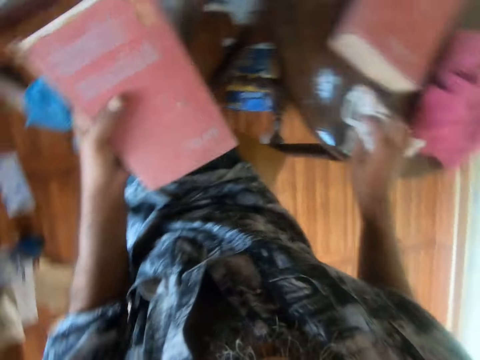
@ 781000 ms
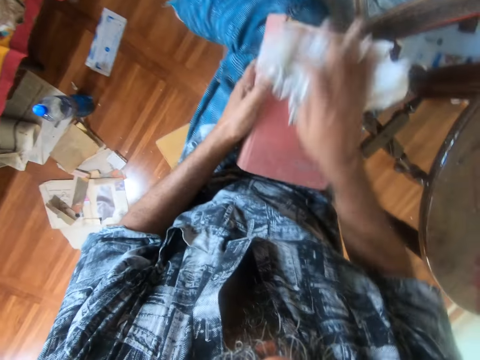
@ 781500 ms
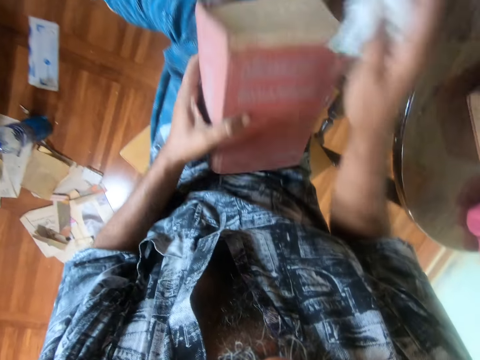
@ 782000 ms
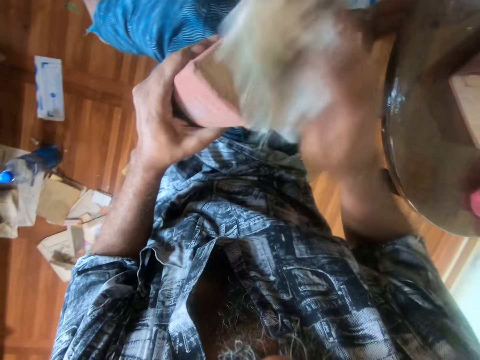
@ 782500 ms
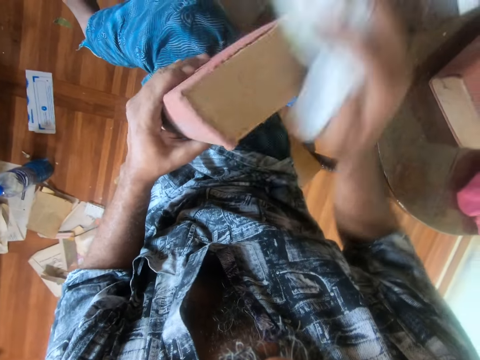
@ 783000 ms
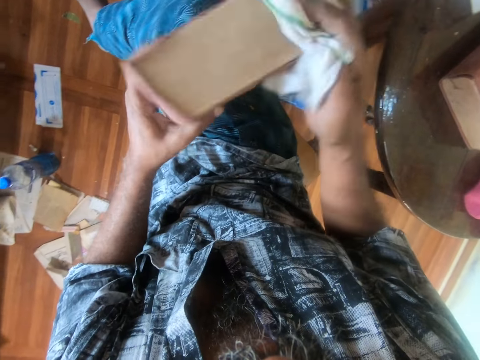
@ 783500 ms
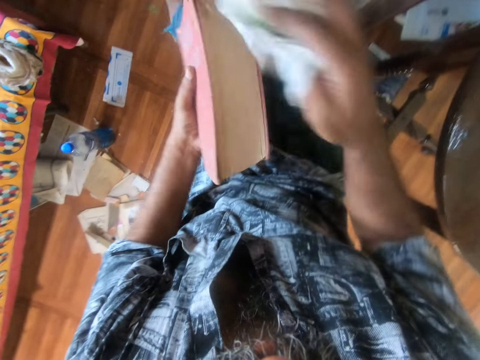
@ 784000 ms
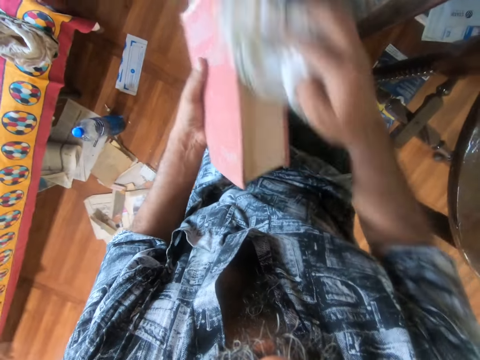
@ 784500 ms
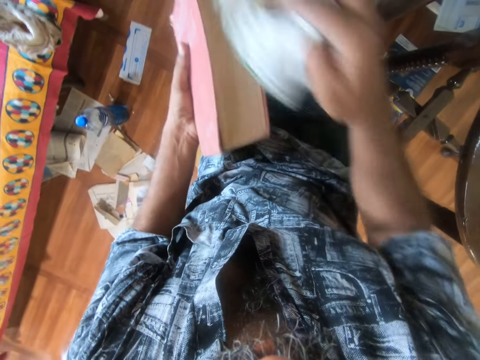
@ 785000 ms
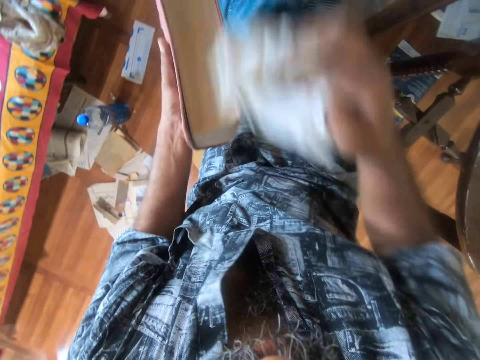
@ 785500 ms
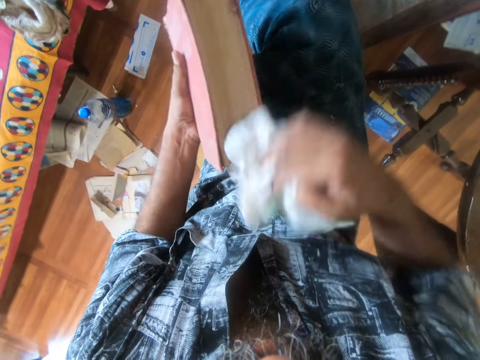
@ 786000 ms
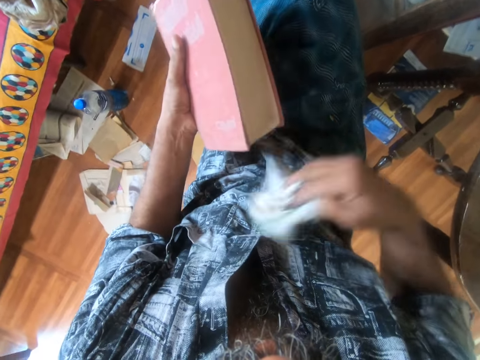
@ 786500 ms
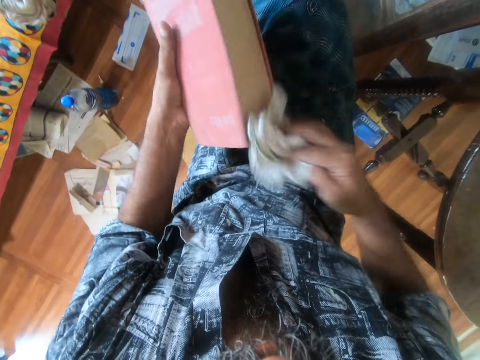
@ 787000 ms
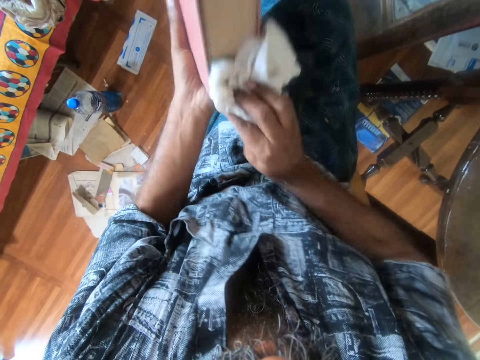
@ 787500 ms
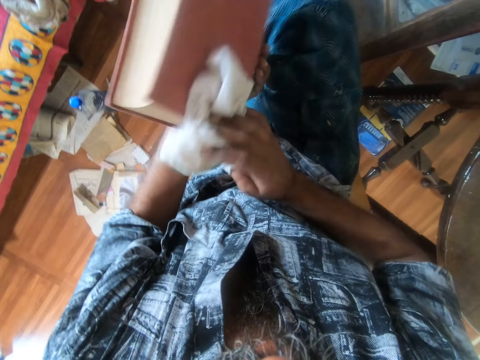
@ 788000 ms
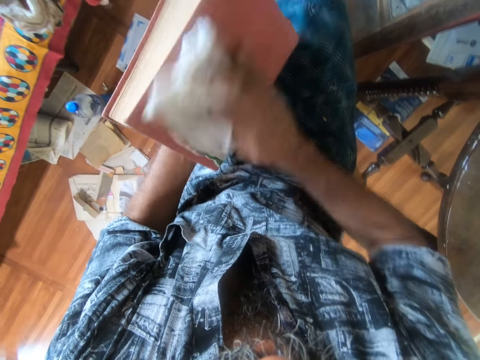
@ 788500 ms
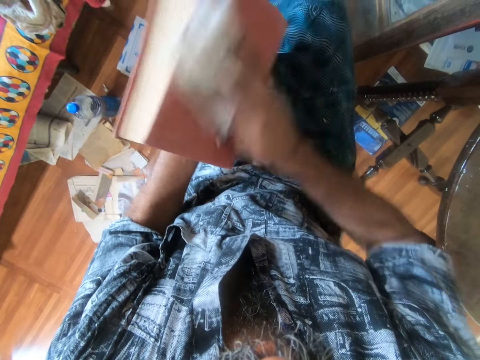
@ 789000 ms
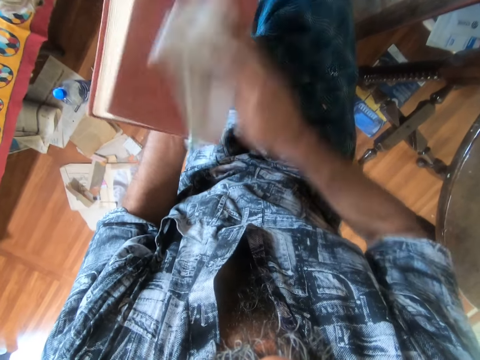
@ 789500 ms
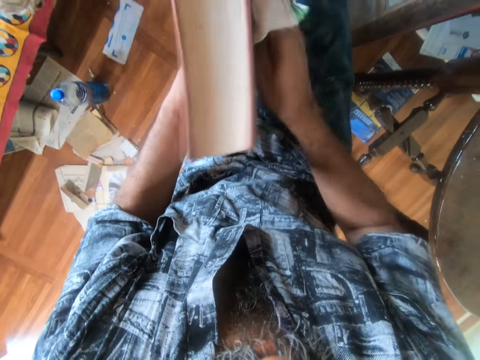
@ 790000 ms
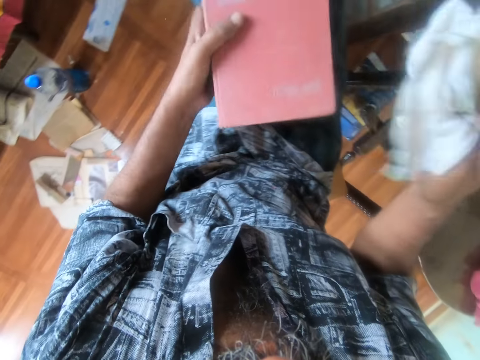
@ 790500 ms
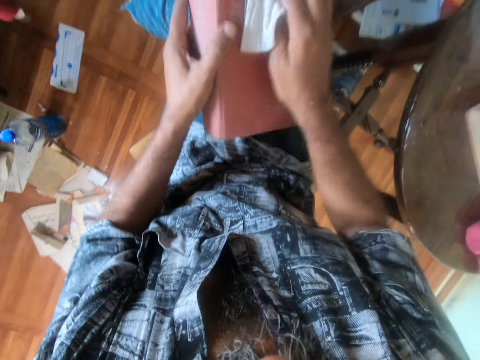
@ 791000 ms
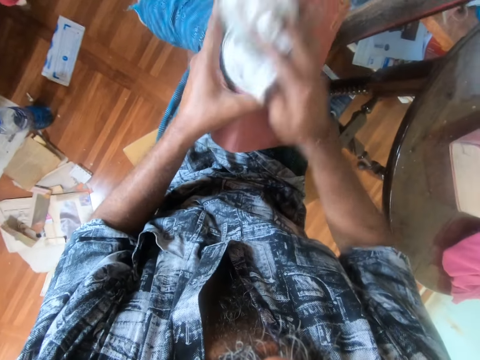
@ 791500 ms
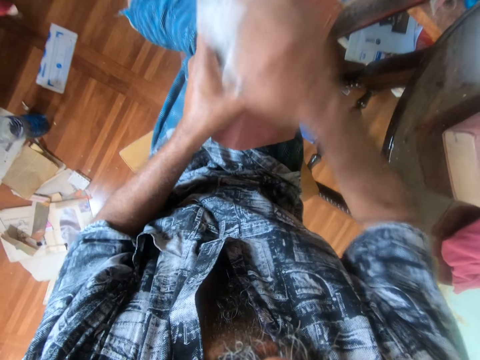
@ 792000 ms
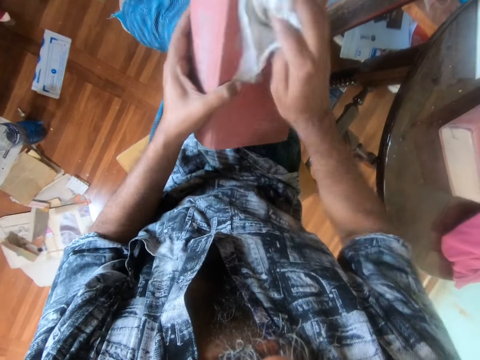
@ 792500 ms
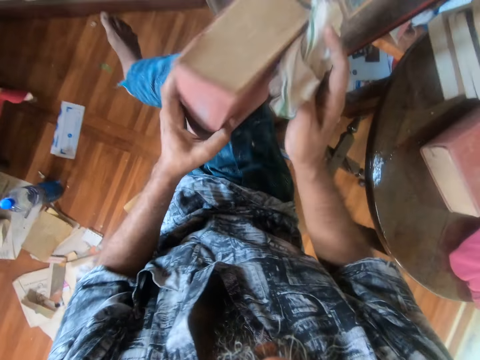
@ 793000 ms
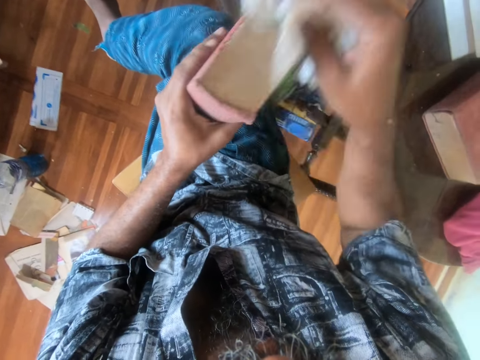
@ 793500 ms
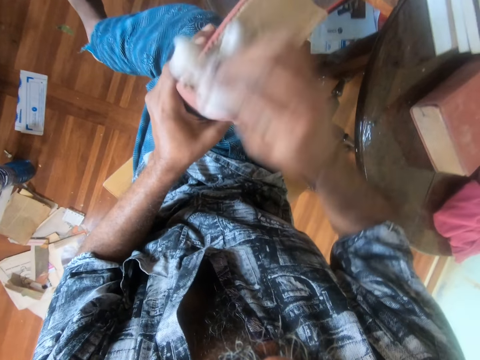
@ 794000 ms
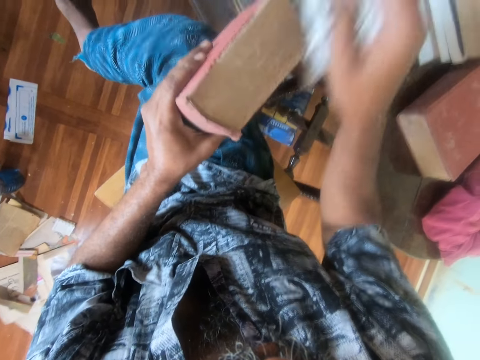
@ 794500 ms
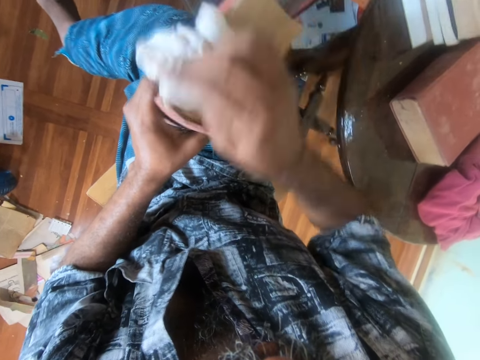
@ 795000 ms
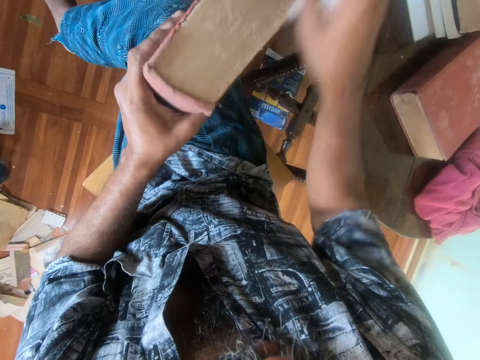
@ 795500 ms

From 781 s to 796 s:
The camera wearer picks a towel from the table. They wipe the book with a cloth.

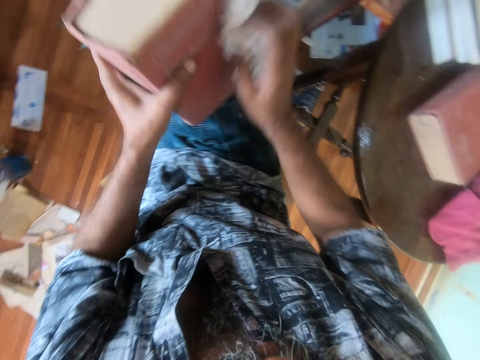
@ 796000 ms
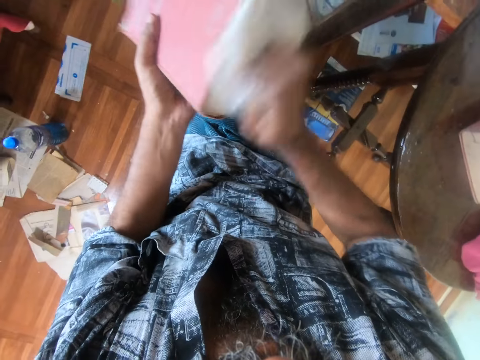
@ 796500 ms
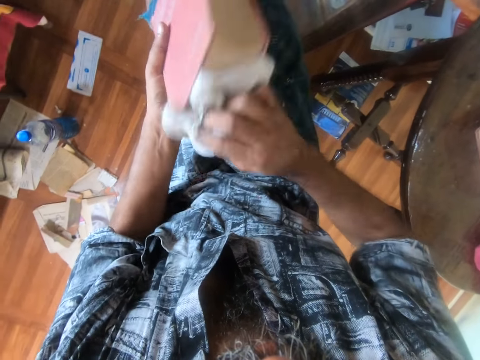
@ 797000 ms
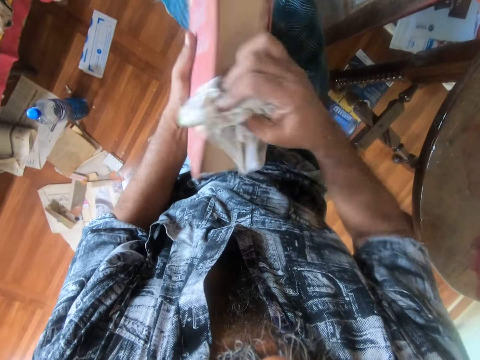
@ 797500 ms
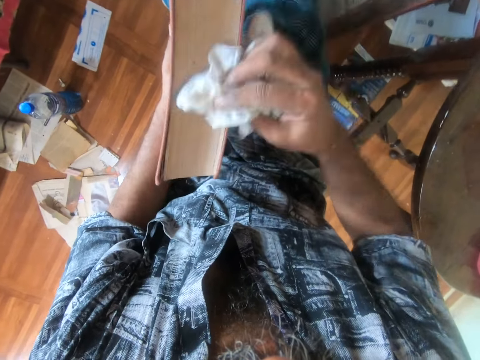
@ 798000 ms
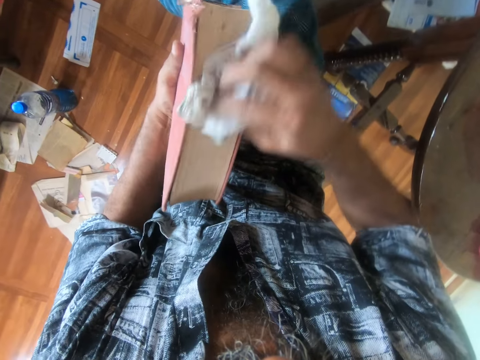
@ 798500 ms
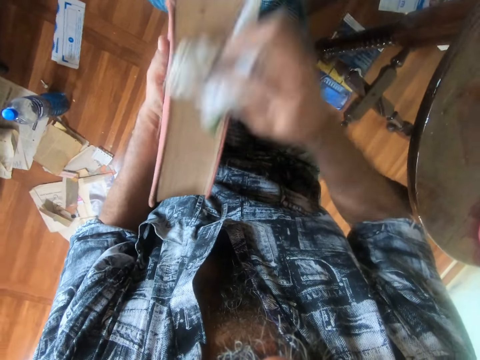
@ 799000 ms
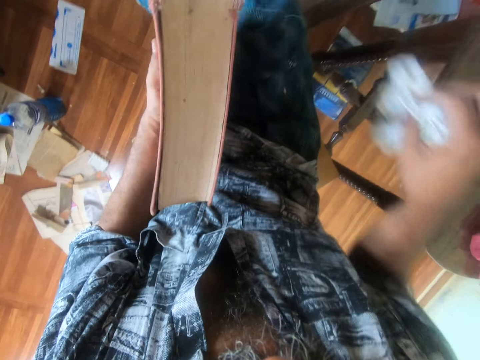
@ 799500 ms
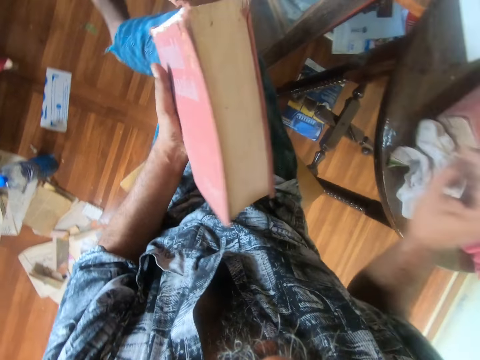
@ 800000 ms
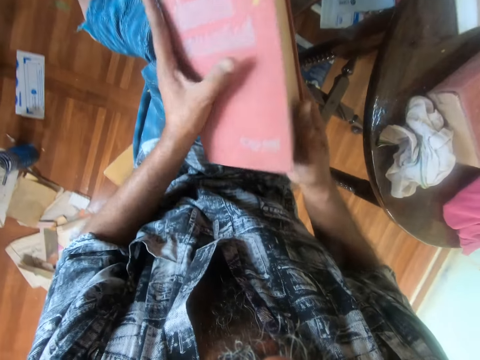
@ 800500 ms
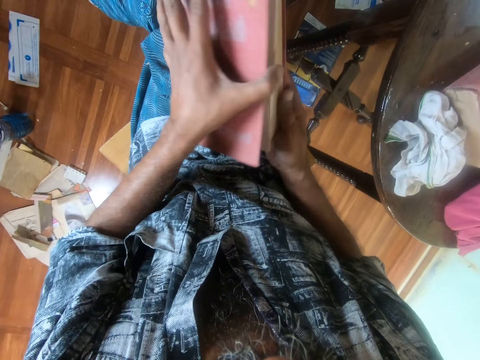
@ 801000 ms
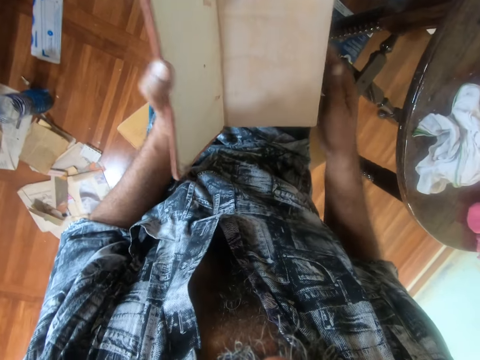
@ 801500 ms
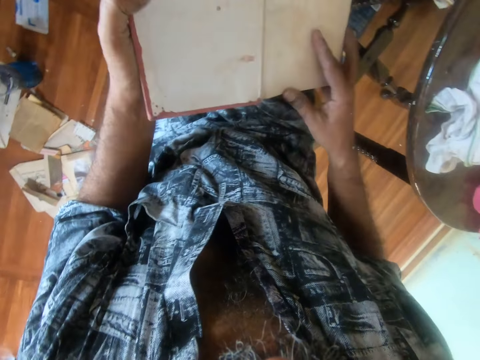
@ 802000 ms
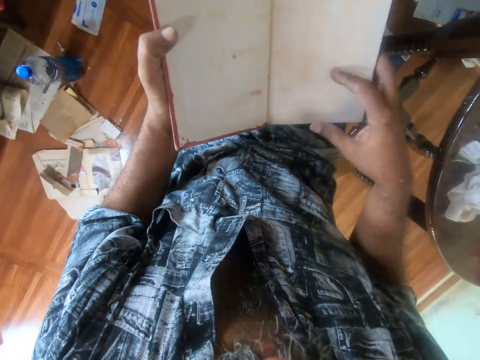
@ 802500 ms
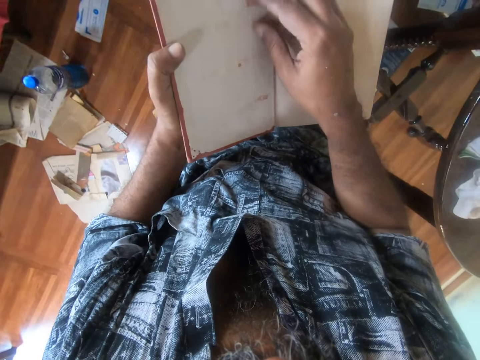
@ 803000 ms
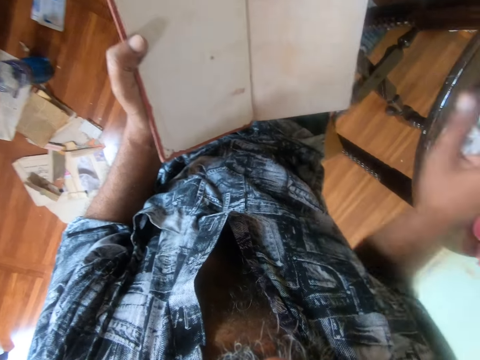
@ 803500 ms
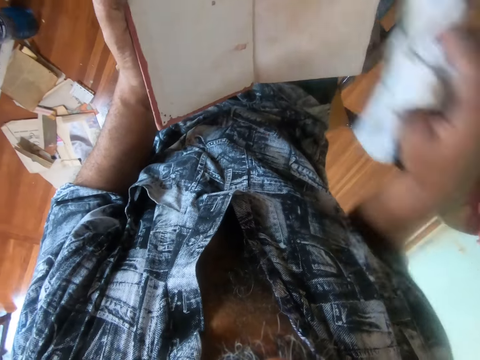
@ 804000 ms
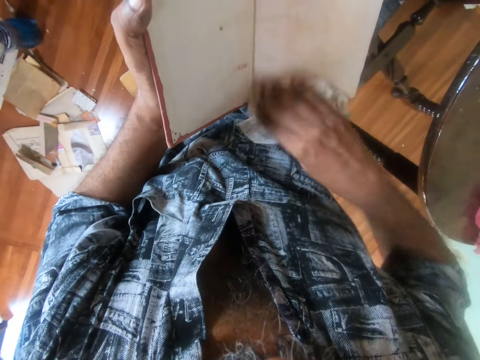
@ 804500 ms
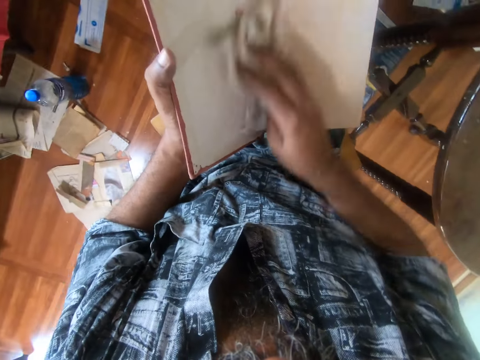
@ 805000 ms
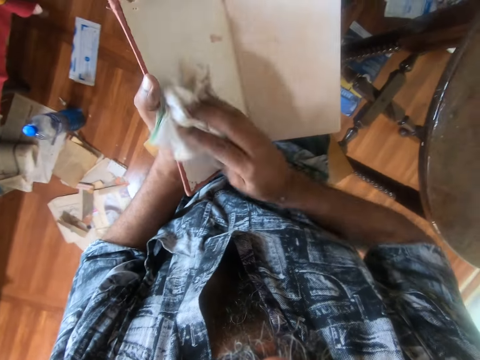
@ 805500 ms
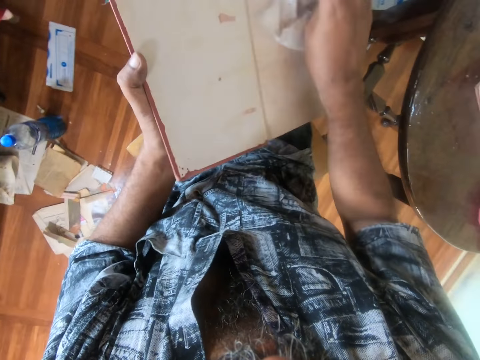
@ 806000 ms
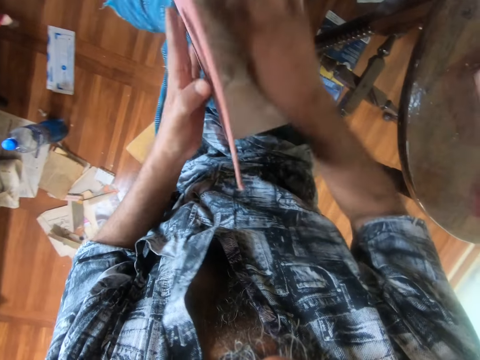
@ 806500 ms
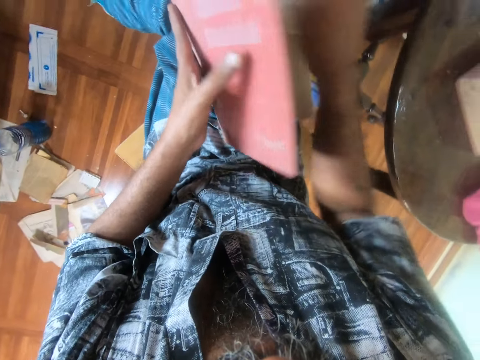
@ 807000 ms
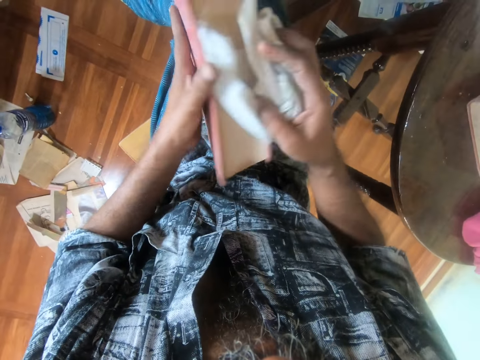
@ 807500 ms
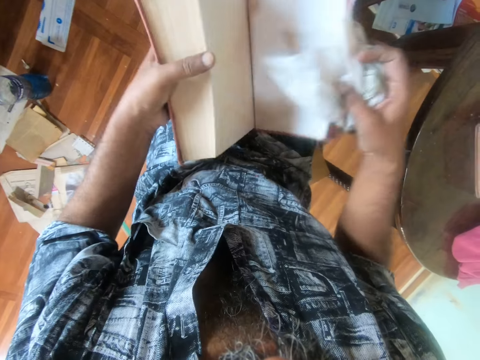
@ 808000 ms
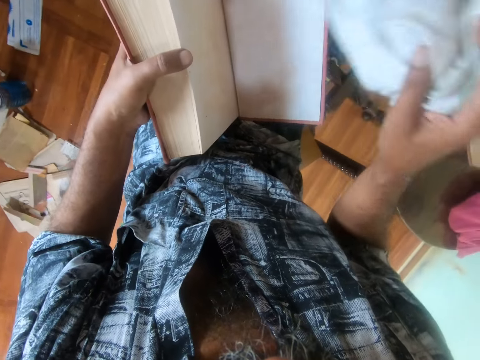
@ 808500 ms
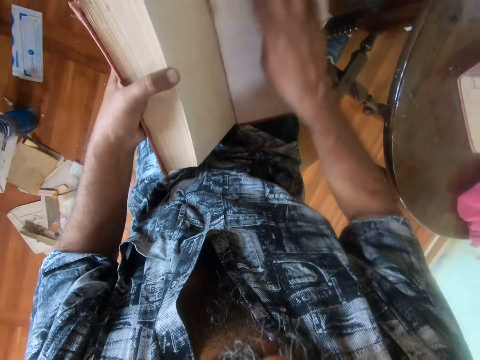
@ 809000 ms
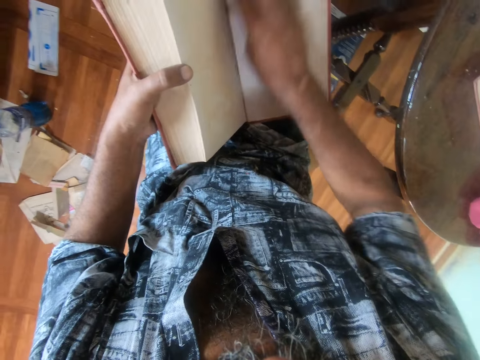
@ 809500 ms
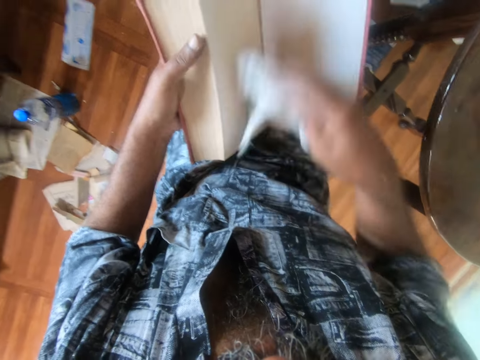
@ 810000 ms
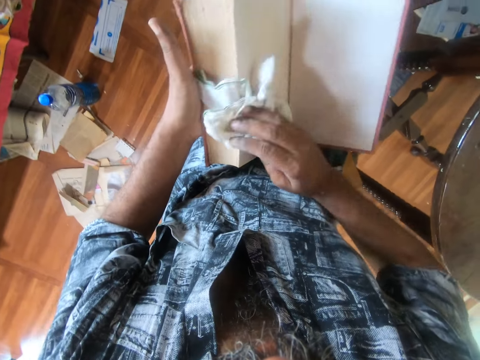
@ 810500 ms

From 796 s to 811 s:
The camera wearer puts a towel on the table. They look at a book. They open the book. They pick the towel from the table. They wipe the book with a cloth.
